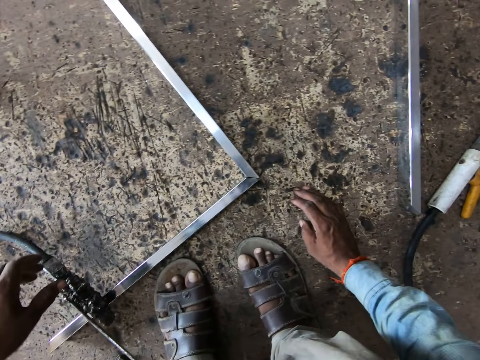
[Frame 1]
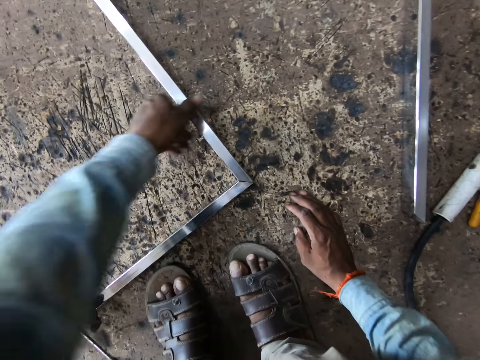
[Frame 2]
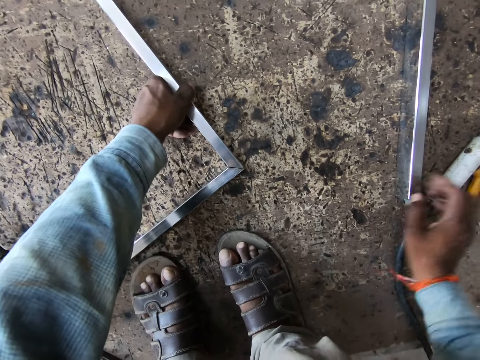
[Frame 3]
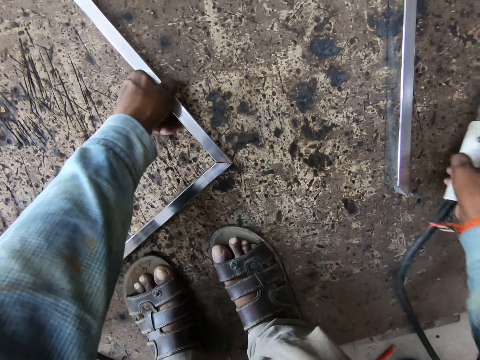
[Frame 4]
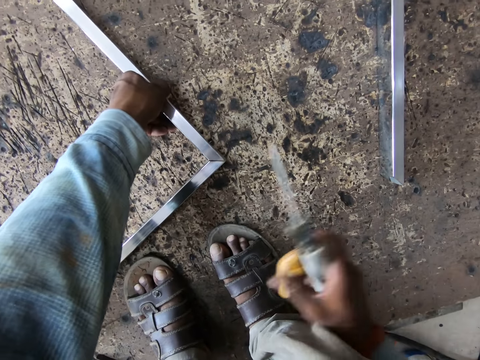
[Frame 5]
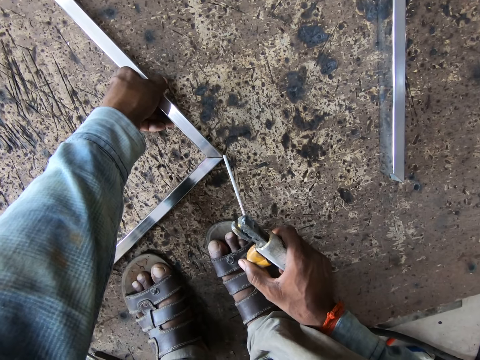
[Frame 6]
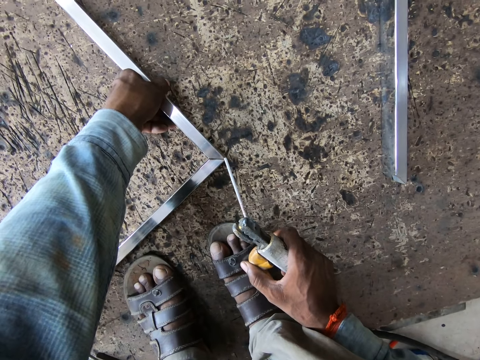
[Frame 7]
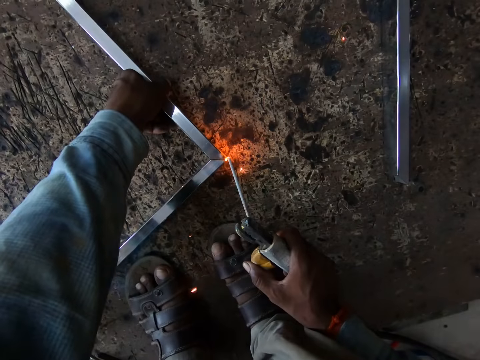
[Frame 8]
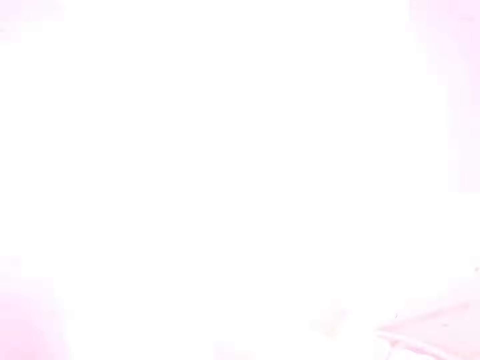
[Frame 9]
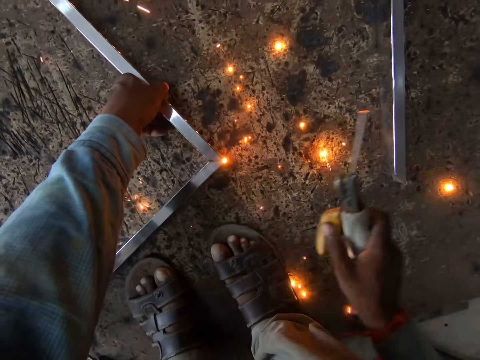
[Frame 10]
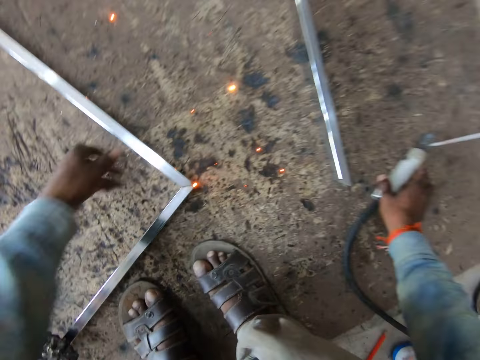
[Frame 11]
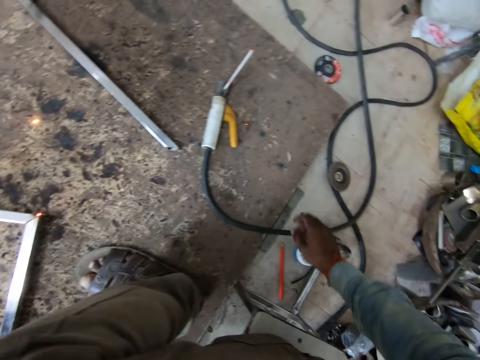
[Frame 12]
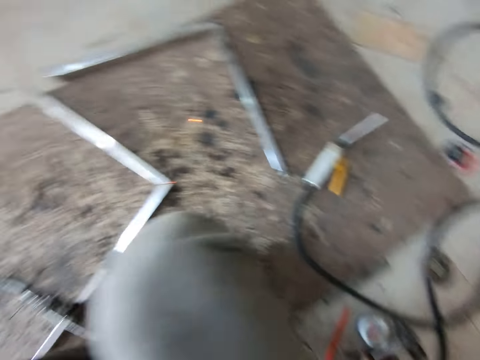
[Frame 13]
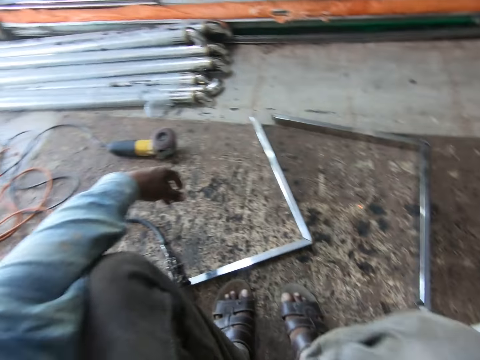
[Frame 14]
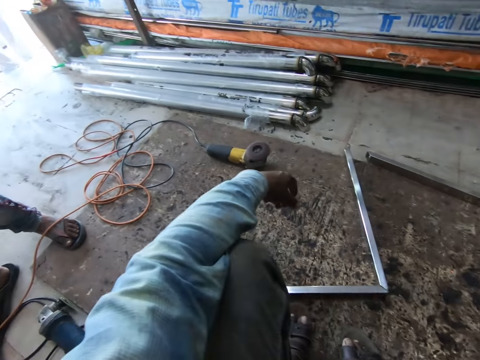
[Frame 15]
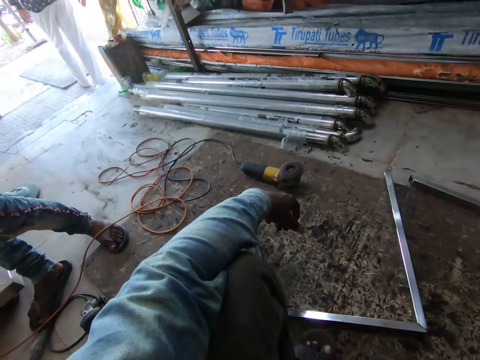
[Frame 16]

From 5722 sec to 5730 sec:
The camera wearer holds the baluster with his left hand. He picks the welding torch on the welding earth clamp from the ground with his right hand. He welds the balusters with the welding torch on the welding earth clamp in his right hand. He drops the welding torch and the welding earth clamp on the rug with his right hand. He picks the hammer from the ground with his right hand.

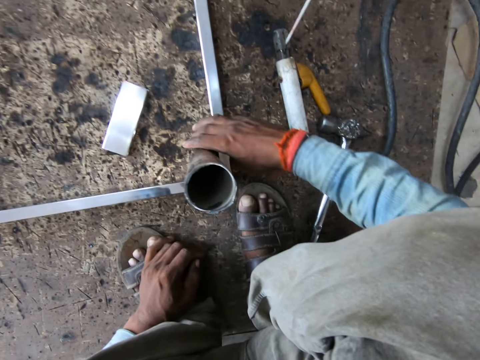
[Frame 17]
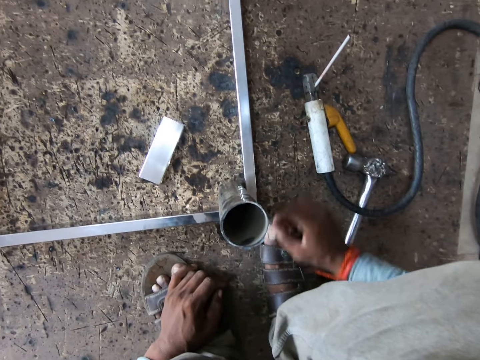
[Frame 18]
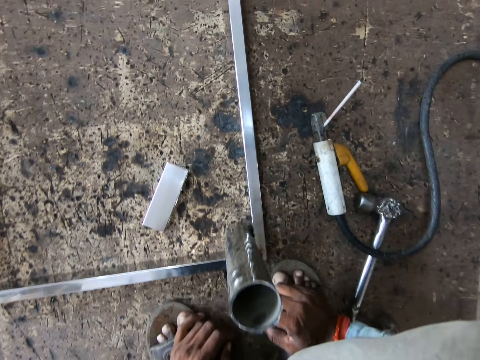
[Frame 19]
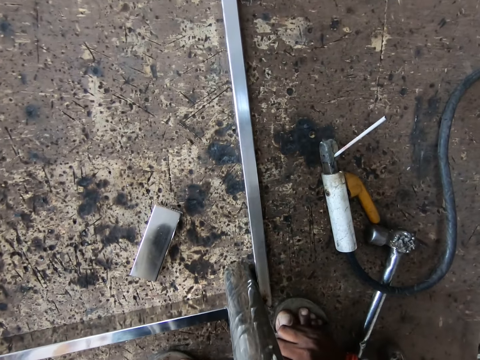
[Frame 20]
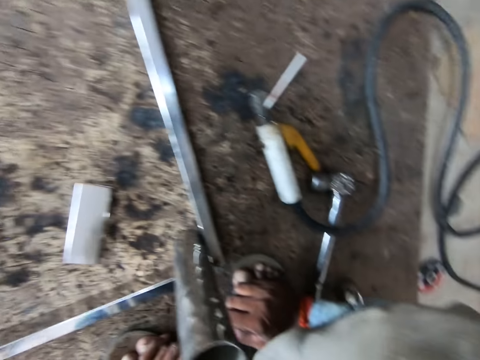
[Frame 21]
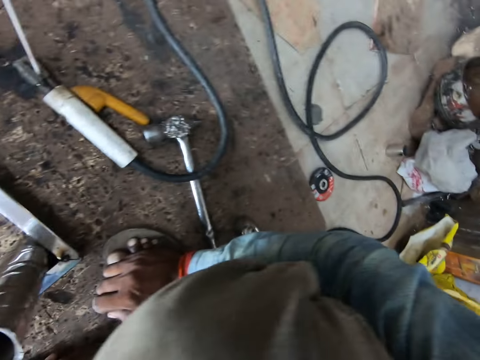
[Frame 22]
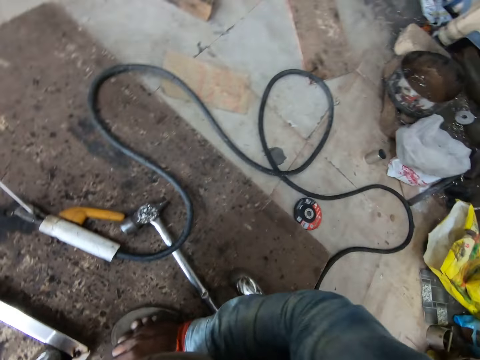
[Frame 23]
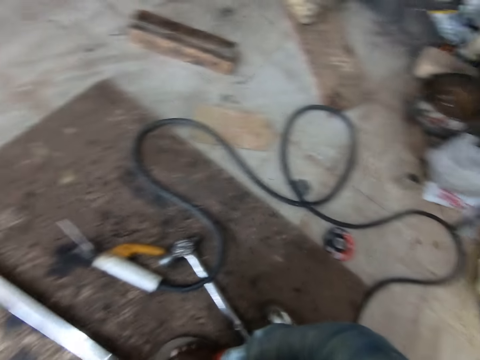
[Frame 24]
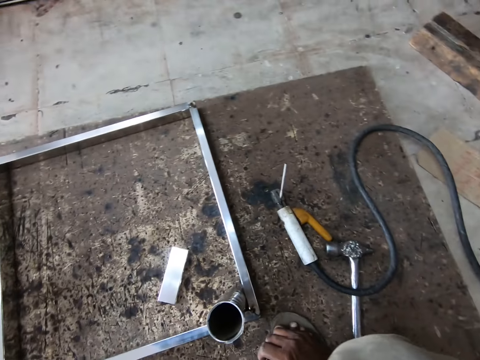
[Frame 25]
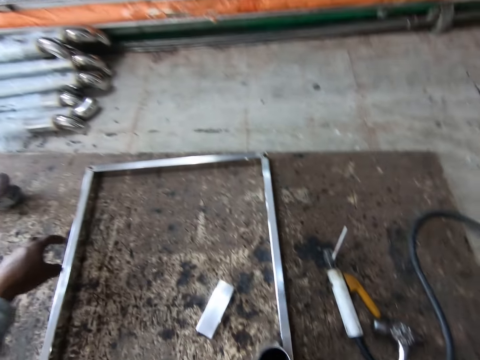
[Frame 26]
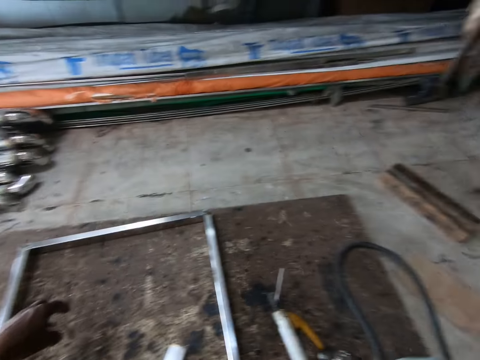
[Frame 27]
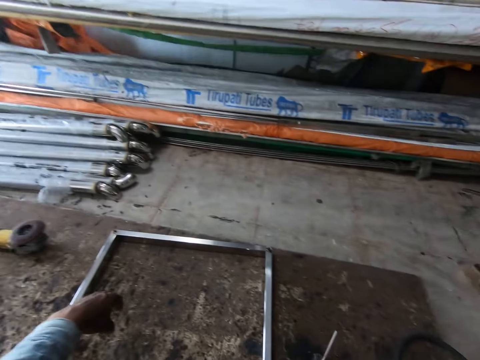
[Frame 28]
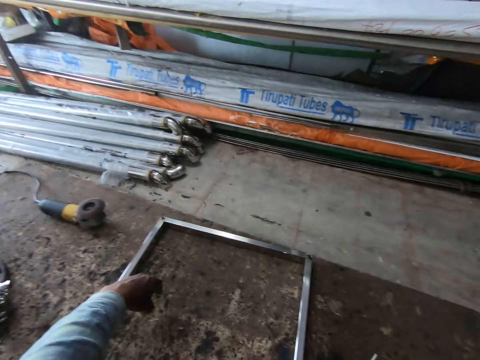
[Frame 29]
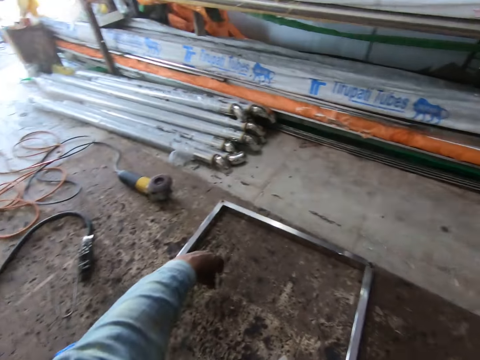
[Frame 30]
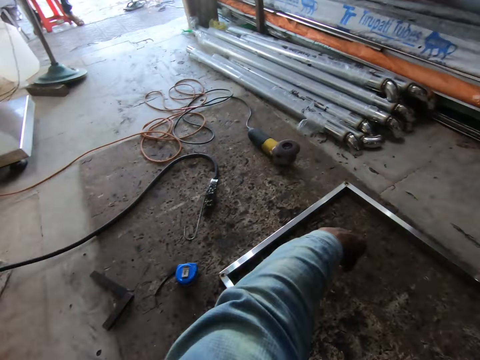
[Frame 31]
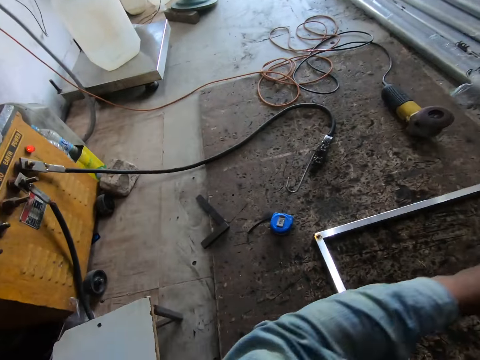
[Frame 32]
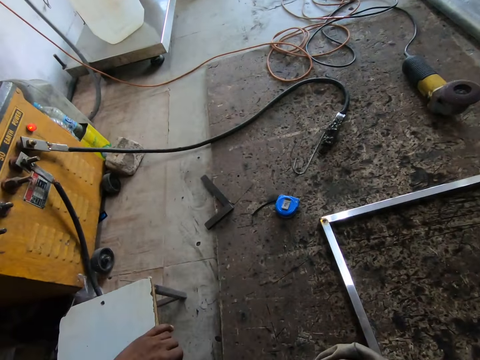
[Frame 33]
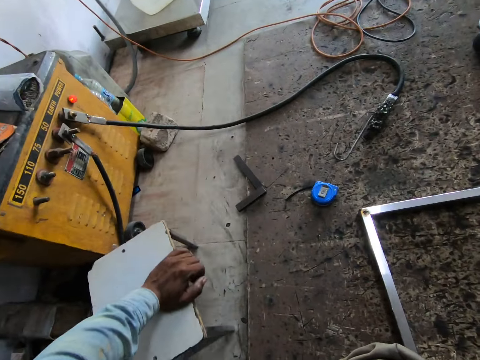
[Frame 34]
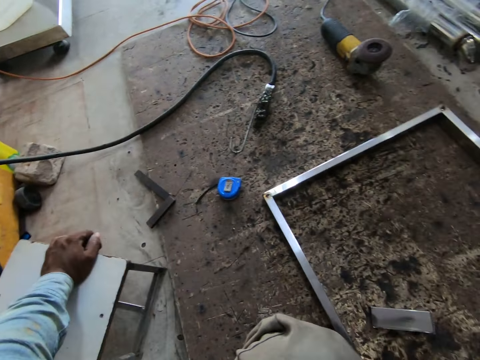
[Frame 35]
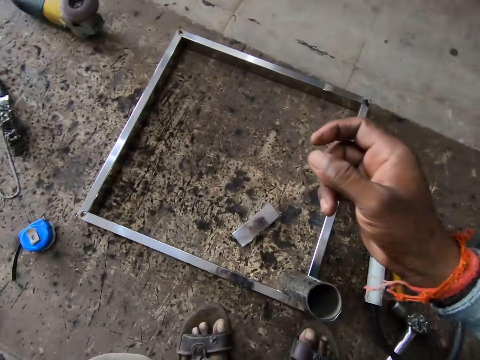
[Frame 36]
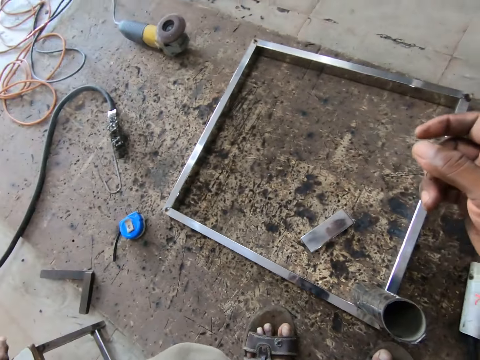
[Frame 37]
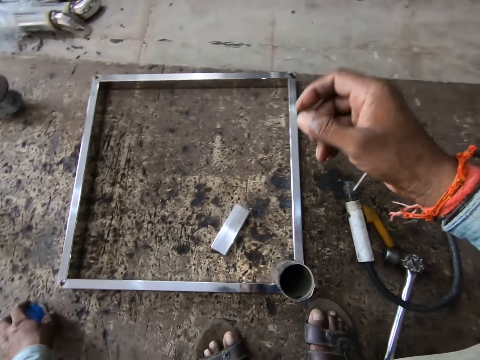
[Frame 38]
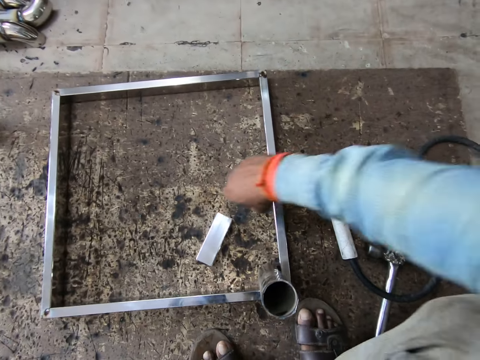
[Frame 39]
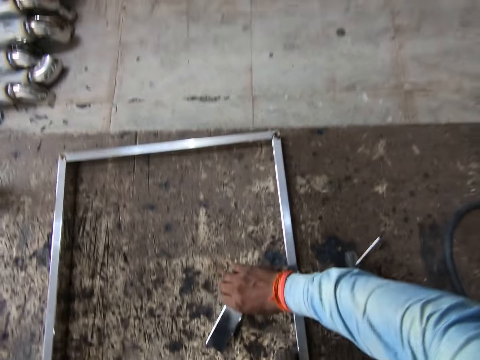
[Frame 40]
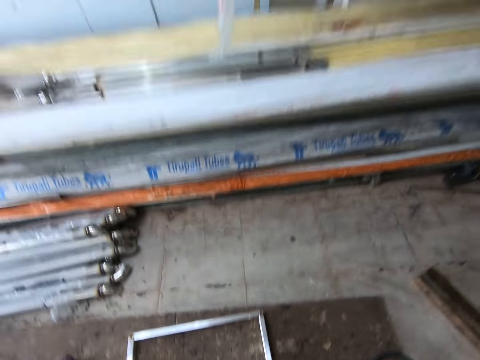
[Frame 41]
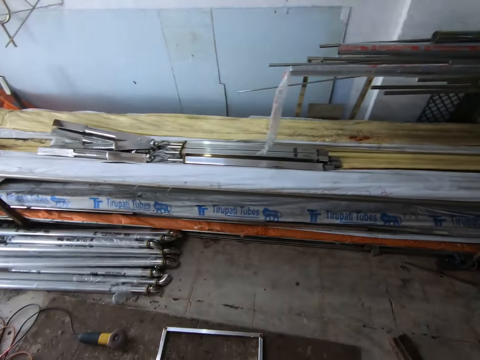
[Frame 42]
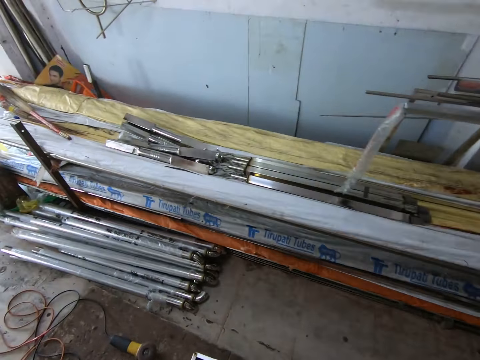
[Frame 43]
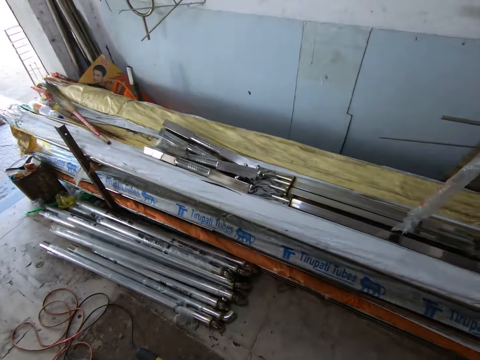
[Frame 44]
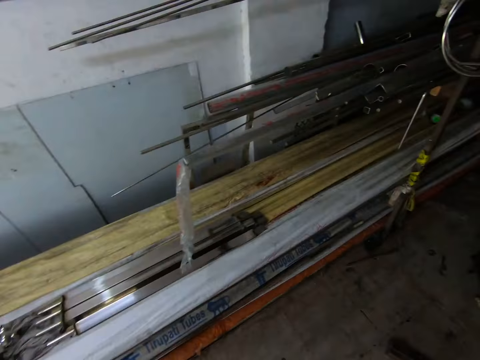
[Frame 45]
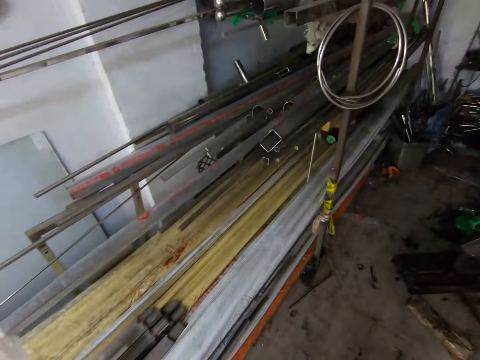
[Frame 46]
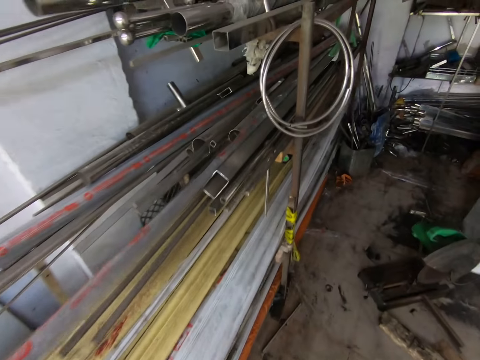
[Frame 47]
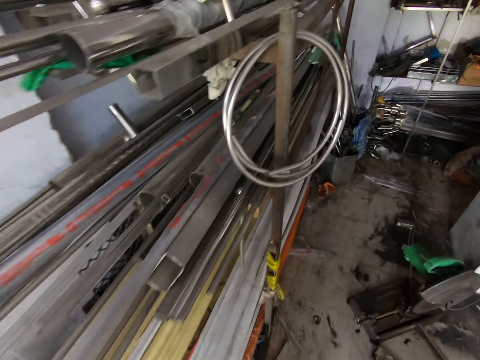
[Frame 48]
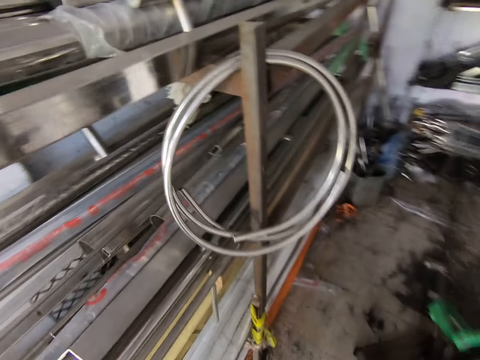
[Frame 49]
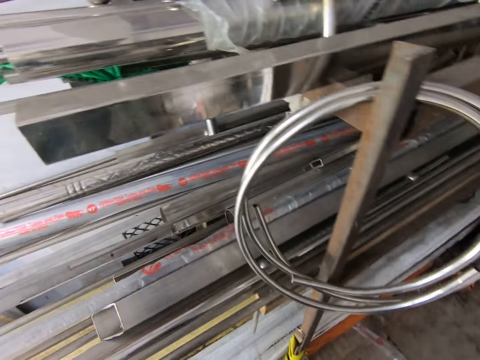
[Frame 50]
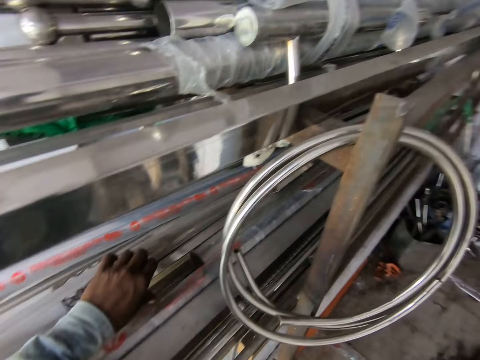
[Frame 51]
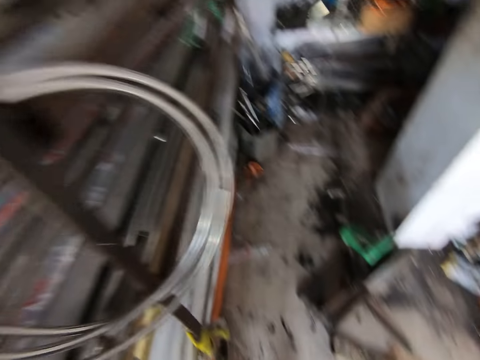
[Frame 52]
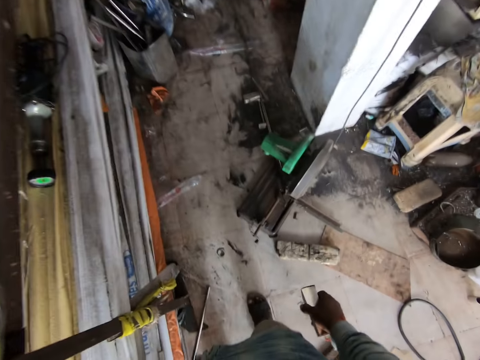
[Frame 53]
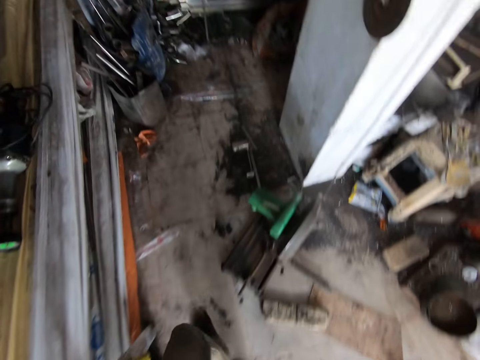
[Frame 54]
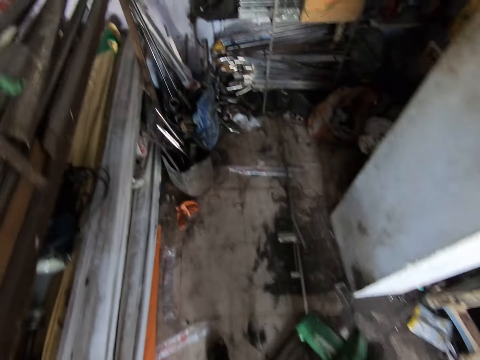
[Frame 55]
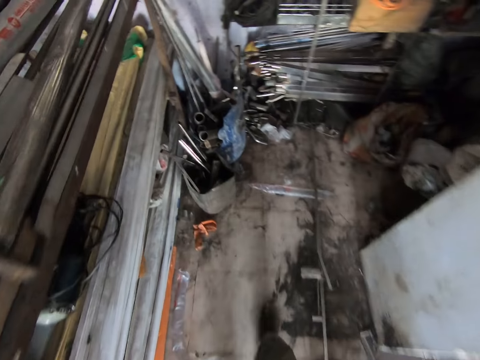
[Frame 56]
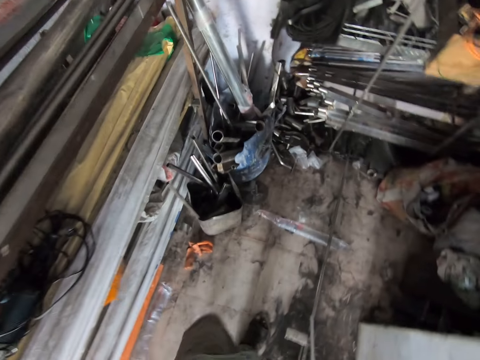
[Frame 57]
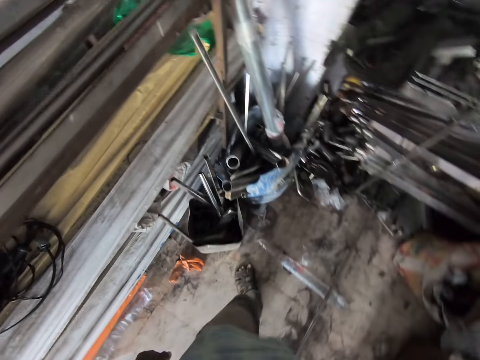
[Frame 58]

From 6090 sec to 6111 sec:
The camera wearer looks around. He repositions a stool on the ground with his left hand. He picks a measuring tape from the ground with his left hand. He picks the metal piece from the ground with his right hand. He stands up. He walks around. He touches a metal.
